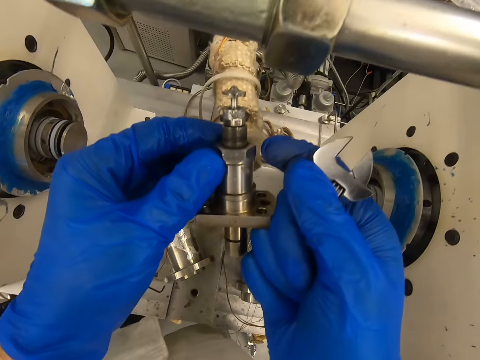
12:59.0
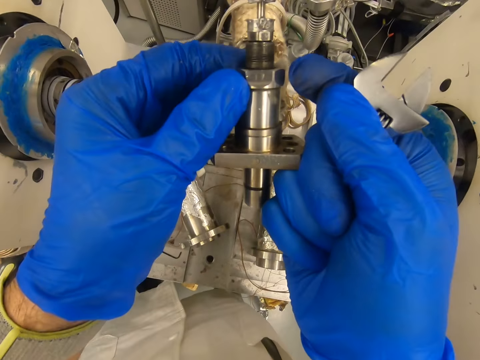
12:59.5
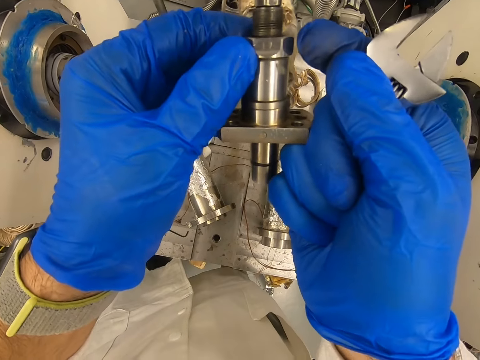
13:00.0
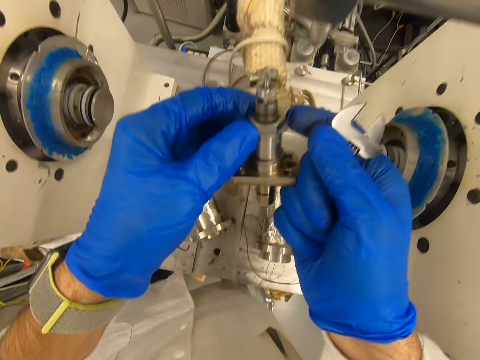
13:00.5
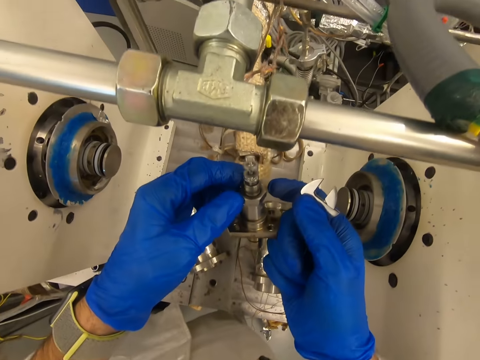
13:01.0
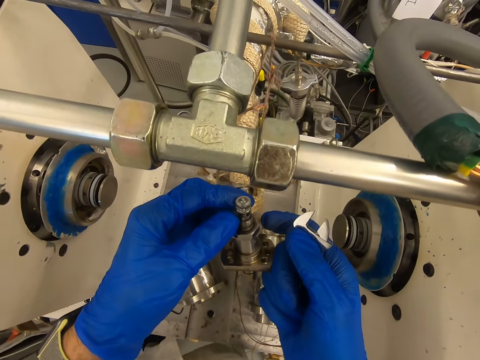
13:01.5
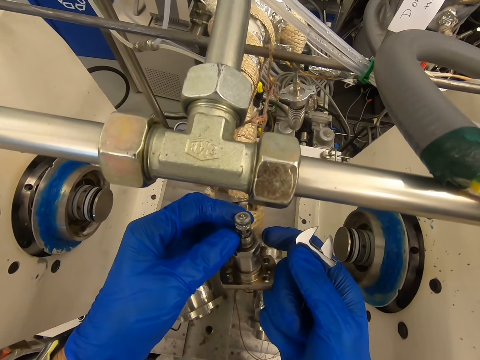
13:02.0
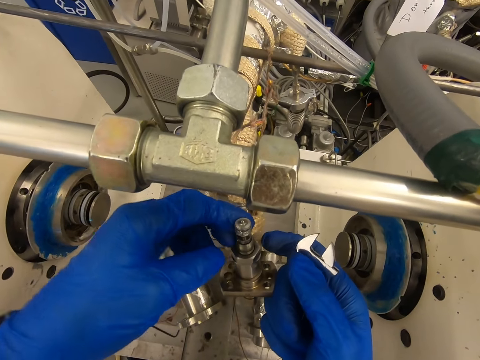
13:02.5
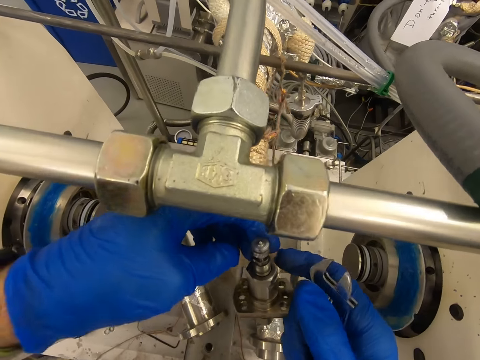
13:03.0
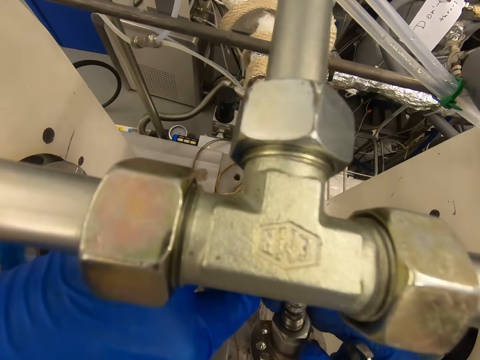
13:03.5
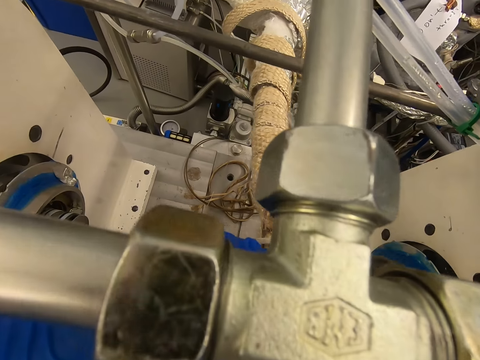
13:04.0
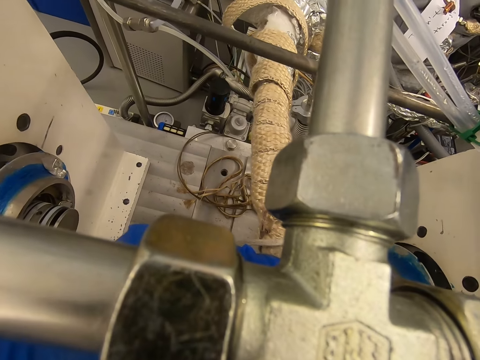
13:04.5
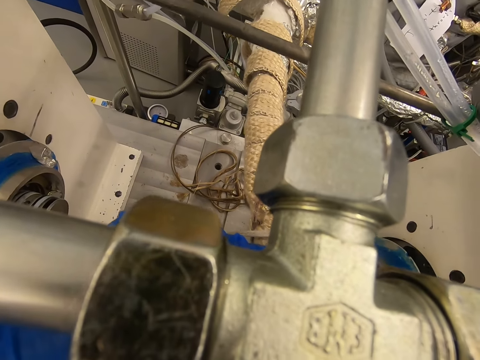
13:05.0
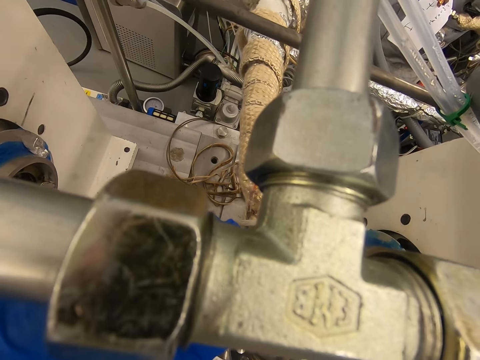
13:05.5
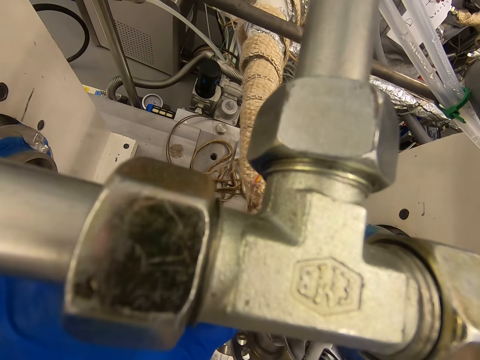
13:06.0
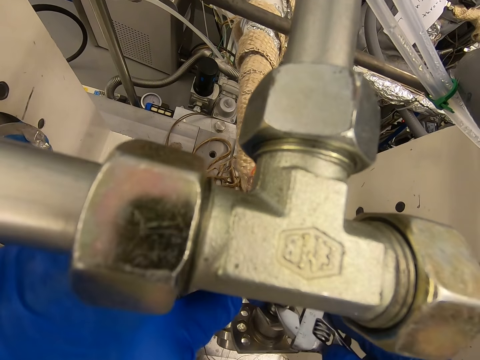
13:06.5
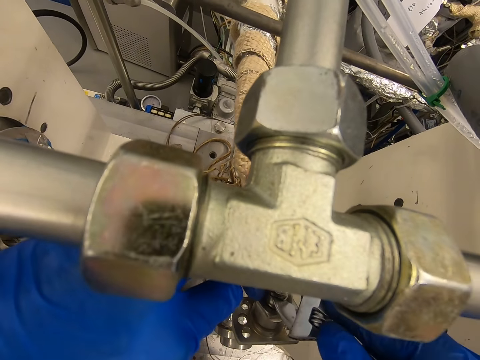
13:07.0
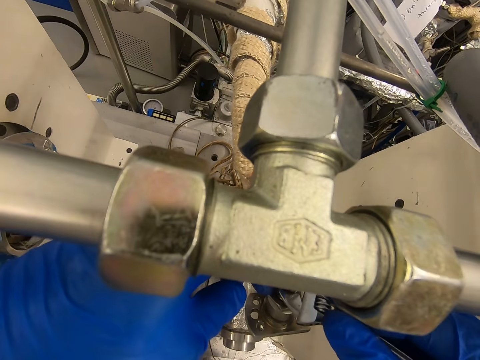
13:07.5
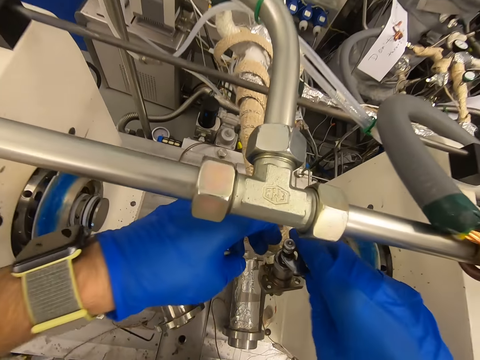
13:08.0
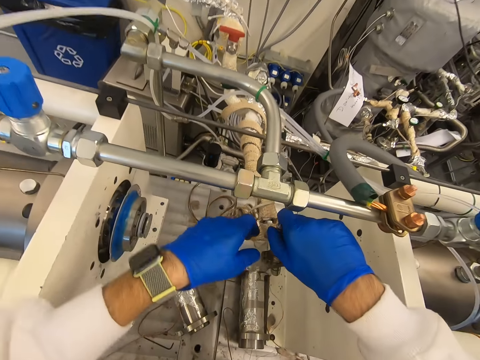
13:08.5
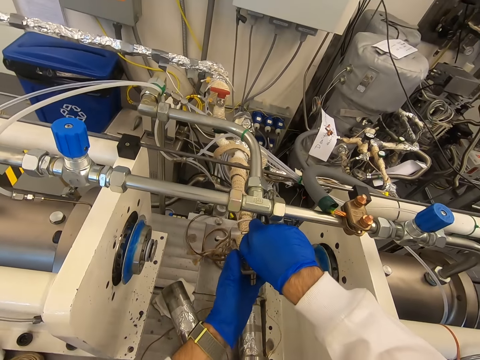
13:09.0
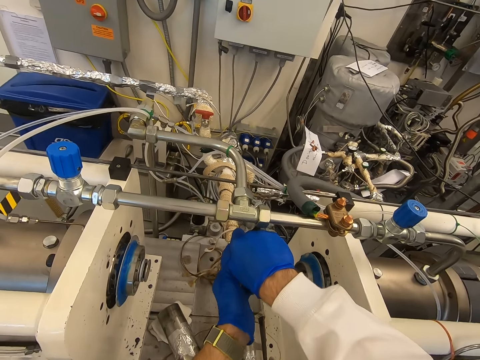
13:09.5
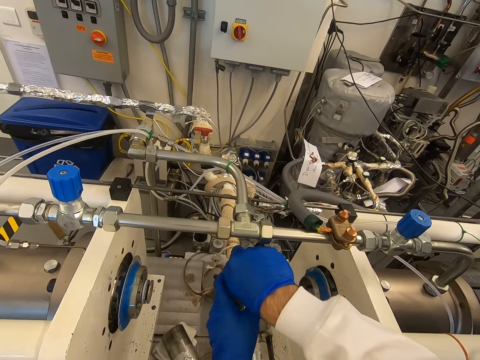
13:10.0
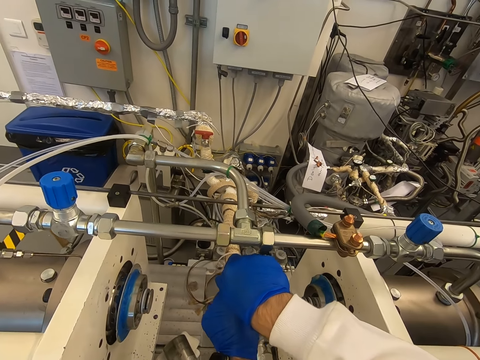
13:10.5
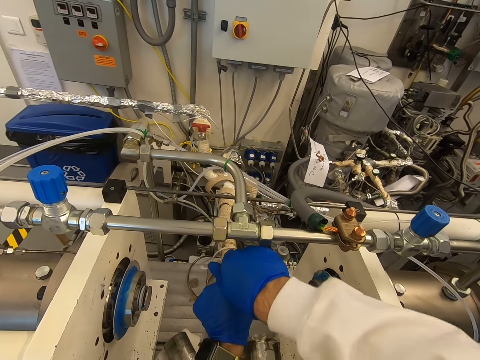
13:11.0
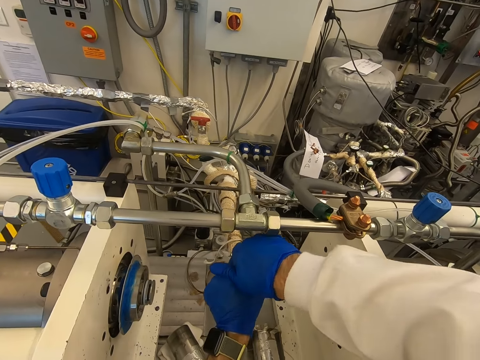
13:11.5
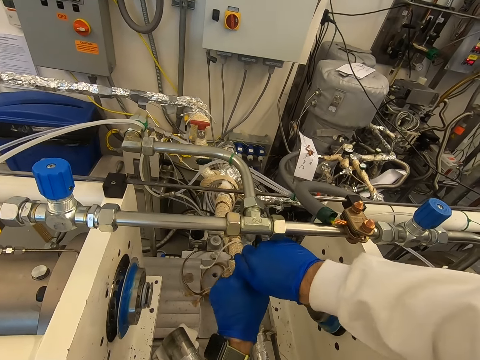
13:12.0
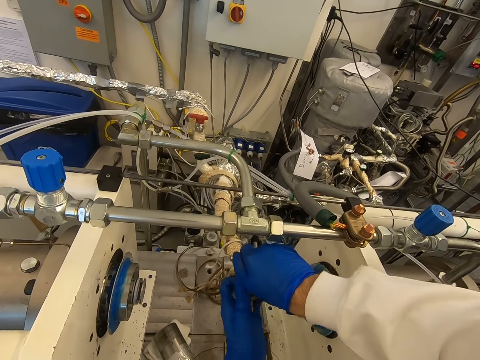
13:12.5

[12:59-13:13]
The camera wearer looks at the bolt. They touch the bolt. They move closer. They look at the bolt. They try to open the bolt with a spanner.

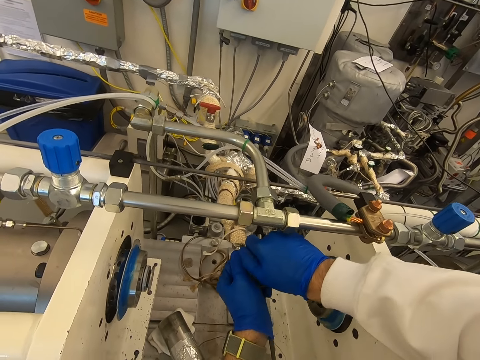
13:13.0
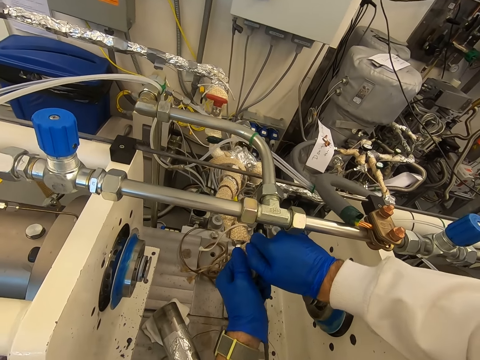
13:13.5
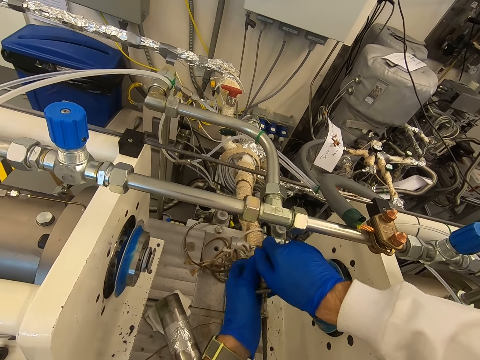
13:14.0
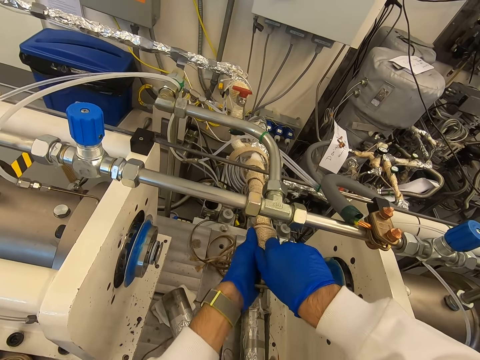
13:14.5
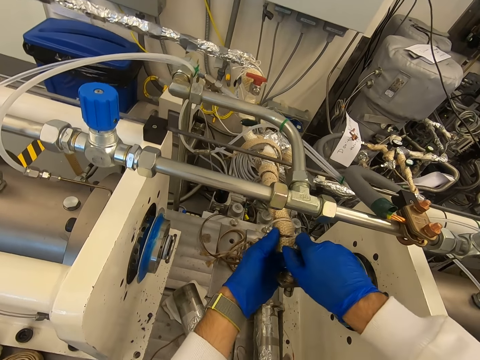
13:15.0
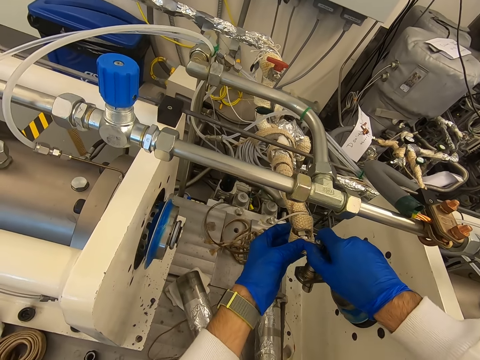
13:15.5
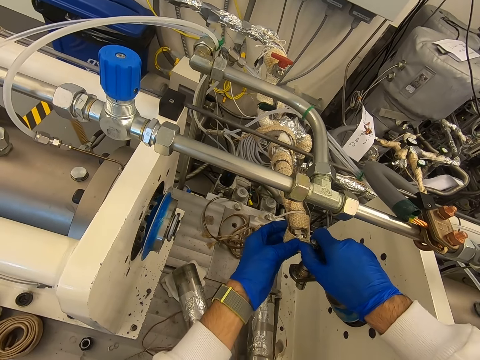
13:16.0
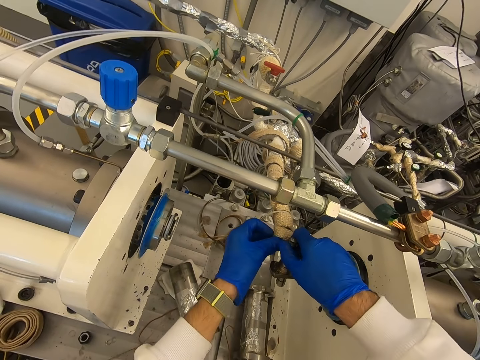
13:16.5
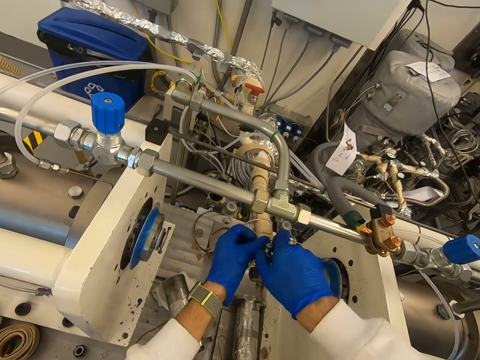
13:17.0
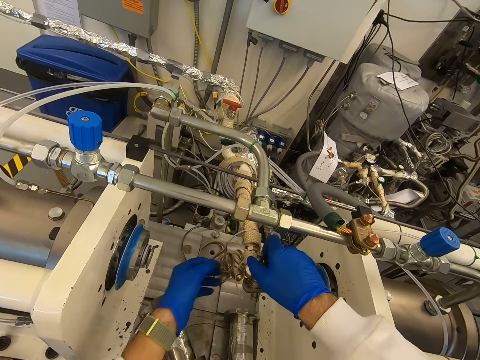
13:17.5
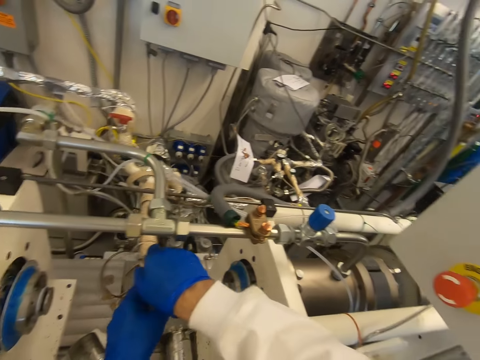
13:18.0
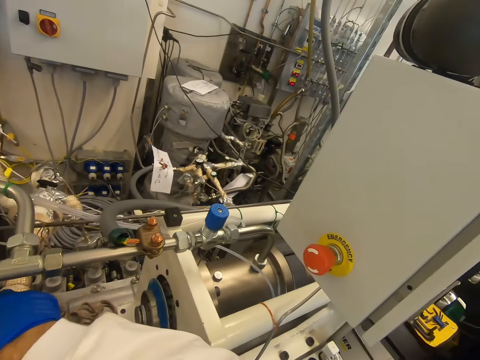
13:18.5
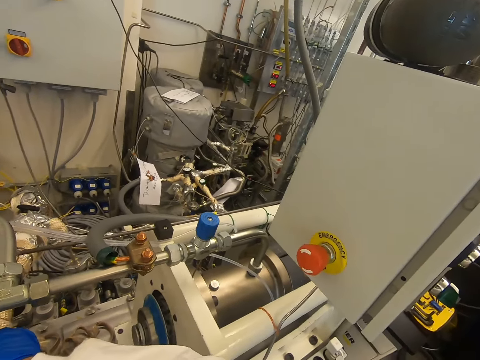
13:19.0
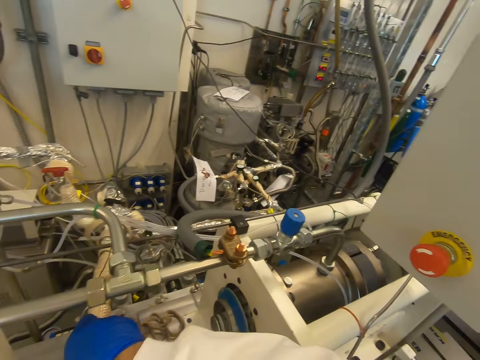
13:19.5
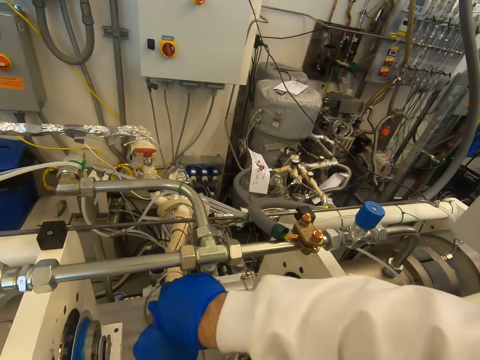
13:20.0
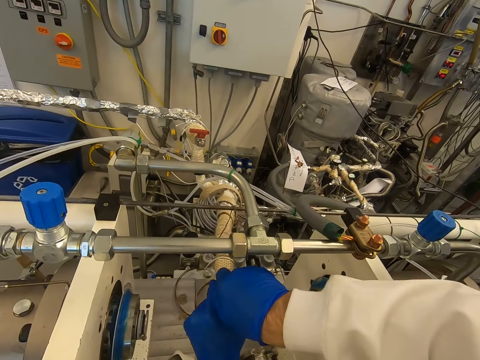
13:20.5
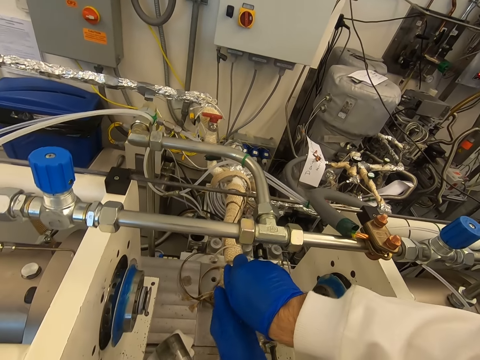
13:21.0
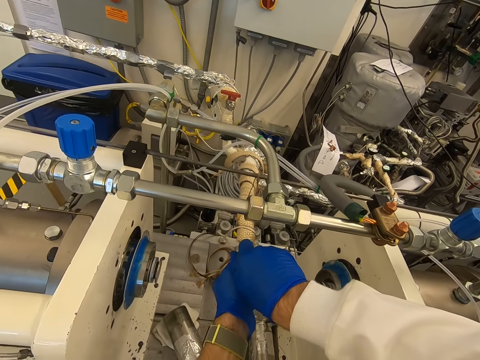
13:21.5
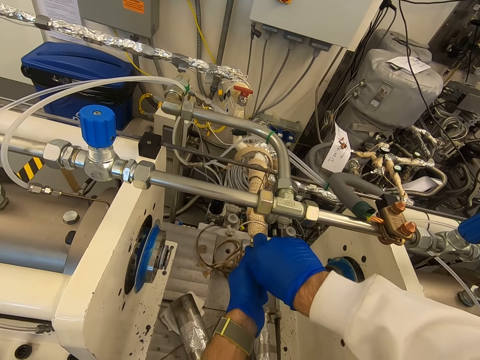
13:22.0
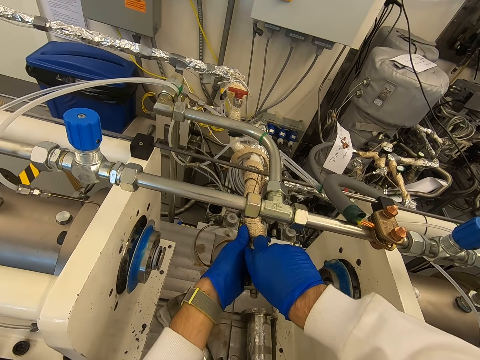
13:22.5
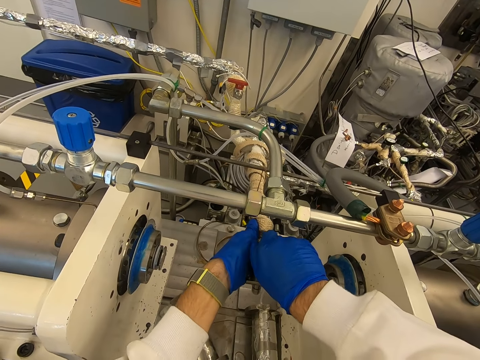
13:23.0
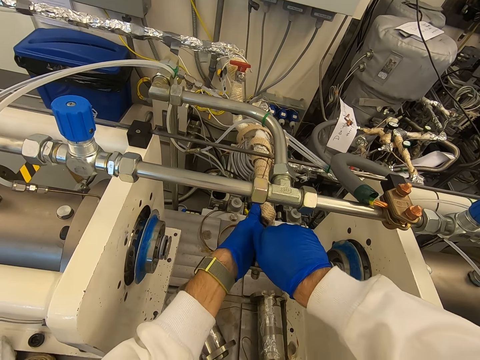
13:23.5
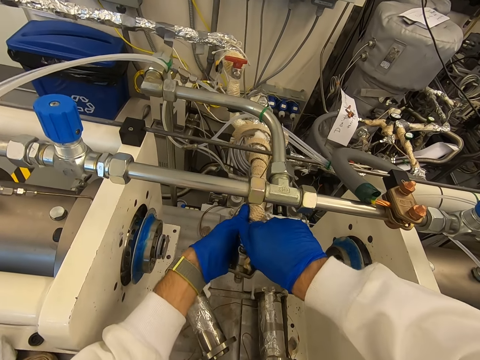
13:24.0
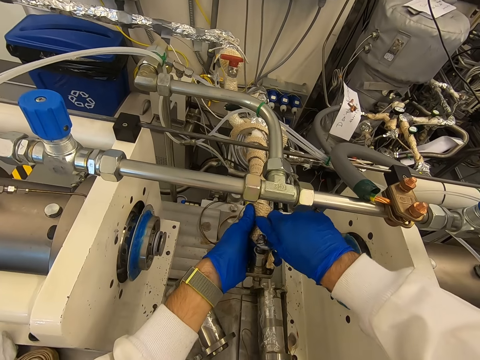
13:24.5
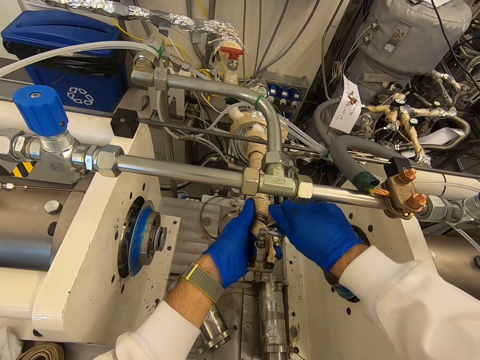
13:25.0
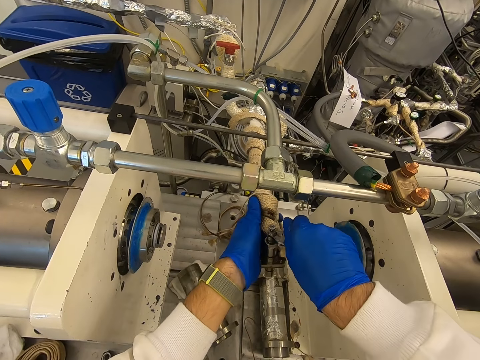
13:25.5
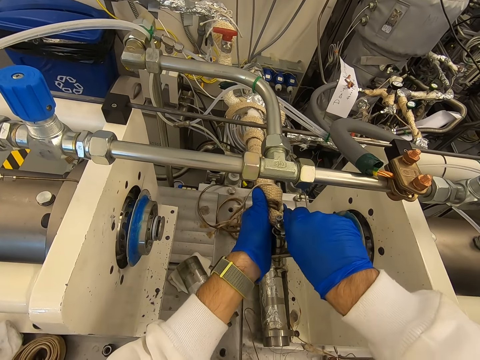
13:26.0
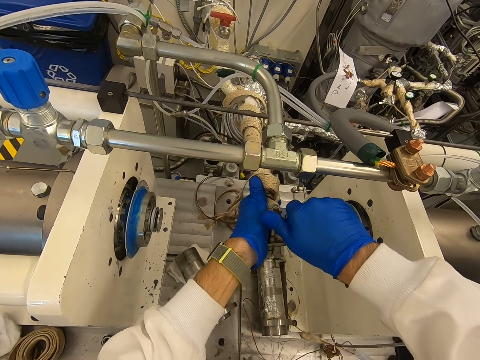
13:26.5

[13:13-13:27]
The camera wearer looks at the rope. They look around. They try to open the bolt with a spanner.
